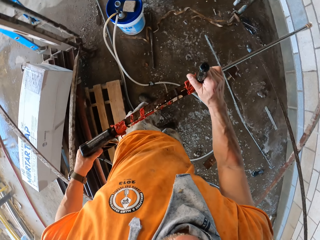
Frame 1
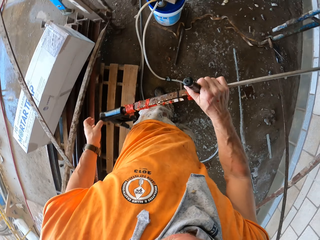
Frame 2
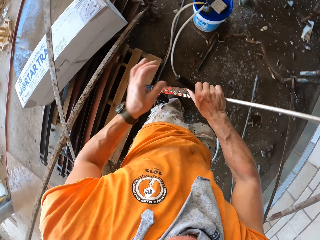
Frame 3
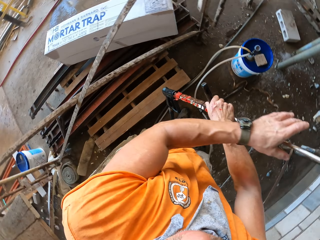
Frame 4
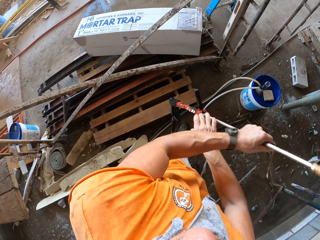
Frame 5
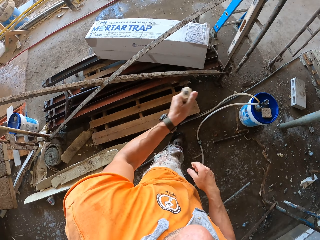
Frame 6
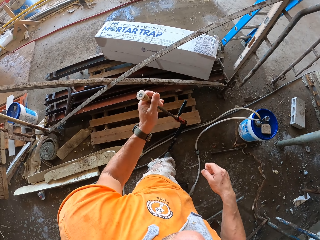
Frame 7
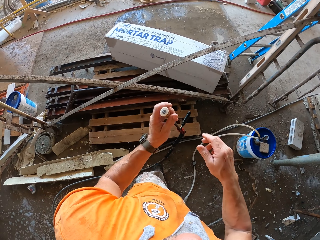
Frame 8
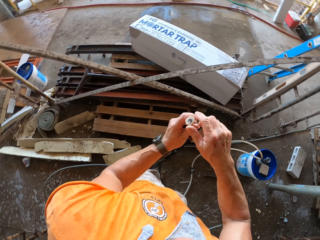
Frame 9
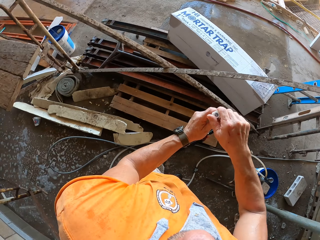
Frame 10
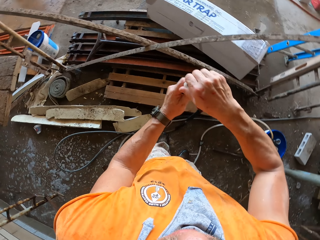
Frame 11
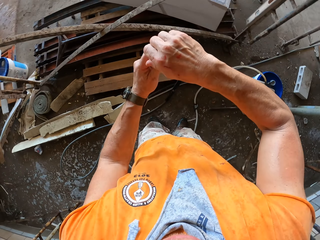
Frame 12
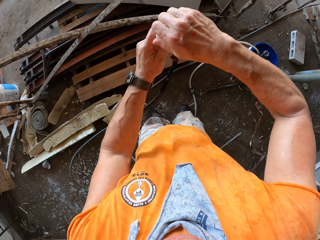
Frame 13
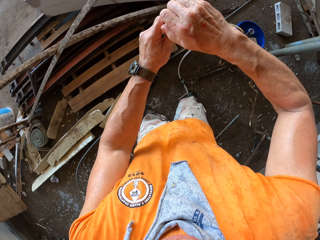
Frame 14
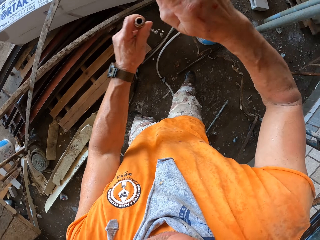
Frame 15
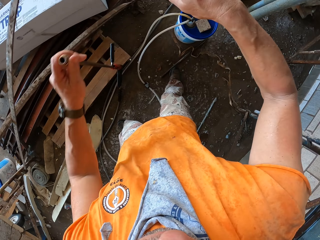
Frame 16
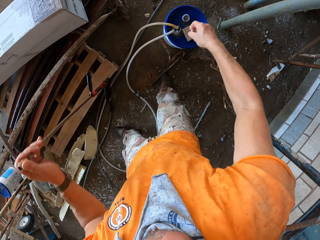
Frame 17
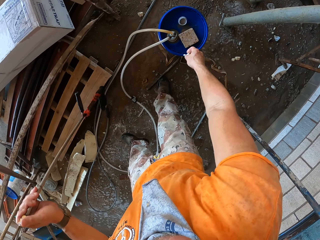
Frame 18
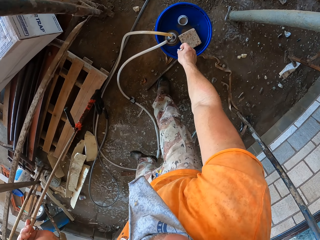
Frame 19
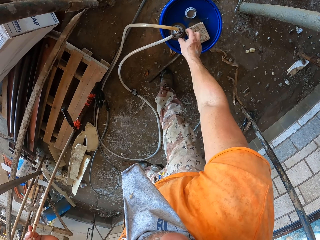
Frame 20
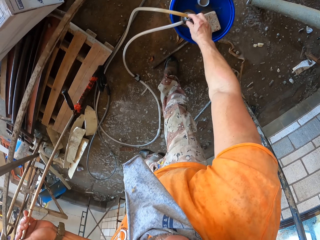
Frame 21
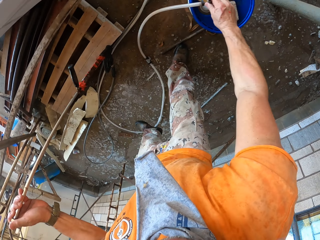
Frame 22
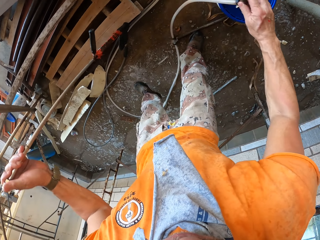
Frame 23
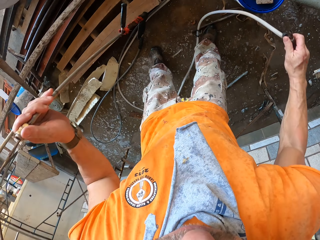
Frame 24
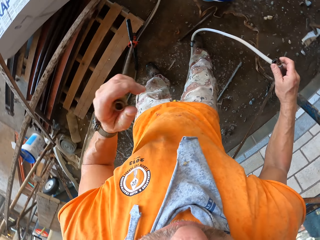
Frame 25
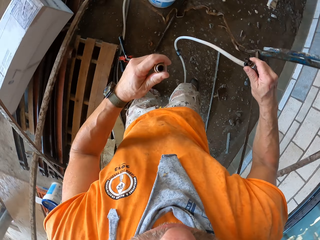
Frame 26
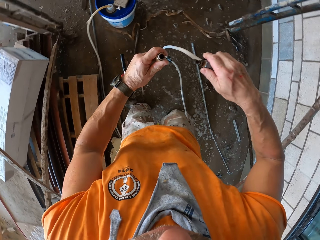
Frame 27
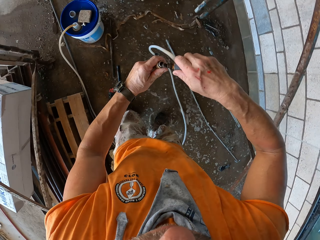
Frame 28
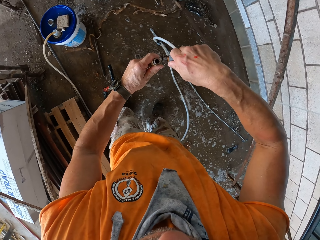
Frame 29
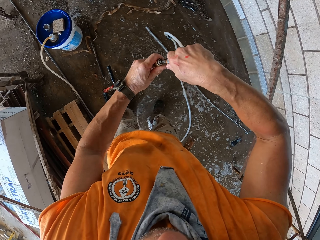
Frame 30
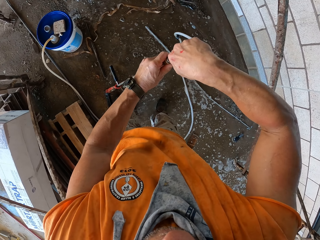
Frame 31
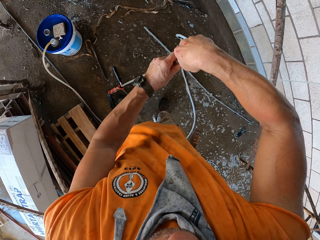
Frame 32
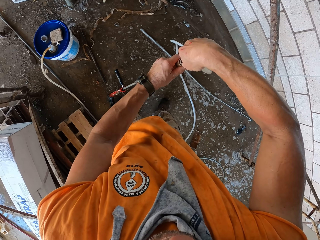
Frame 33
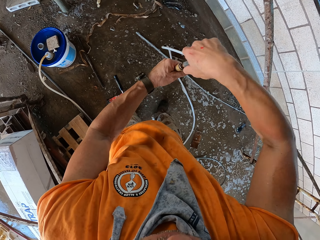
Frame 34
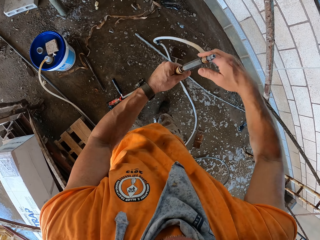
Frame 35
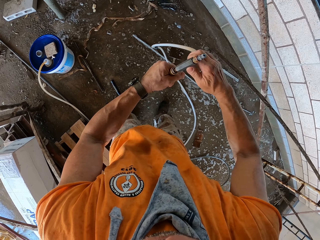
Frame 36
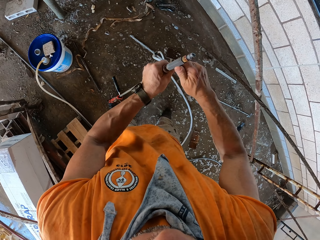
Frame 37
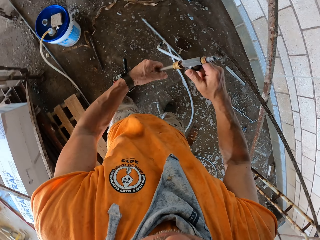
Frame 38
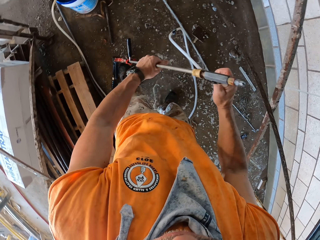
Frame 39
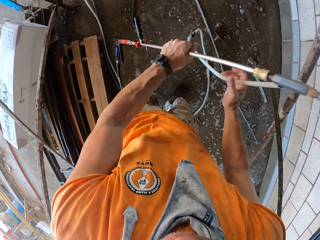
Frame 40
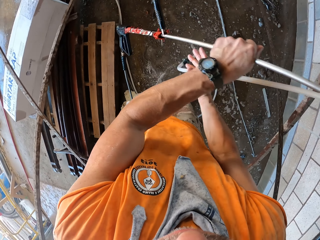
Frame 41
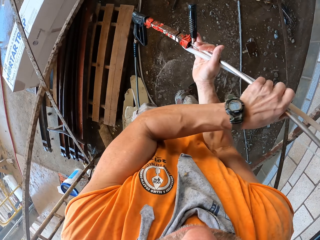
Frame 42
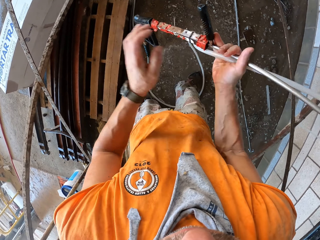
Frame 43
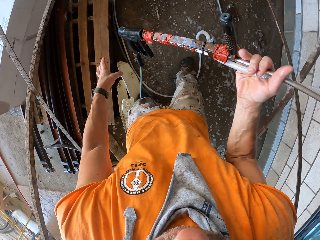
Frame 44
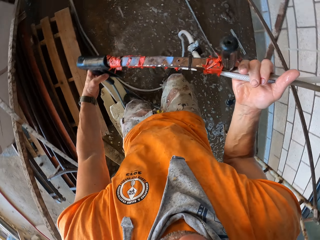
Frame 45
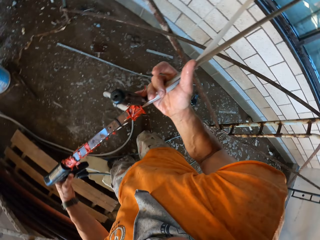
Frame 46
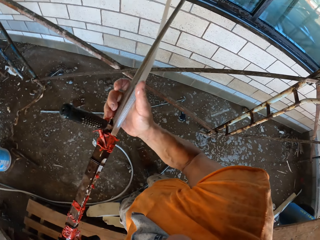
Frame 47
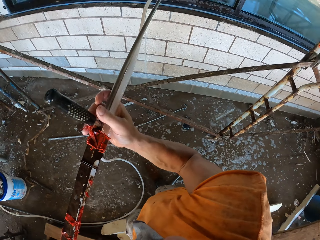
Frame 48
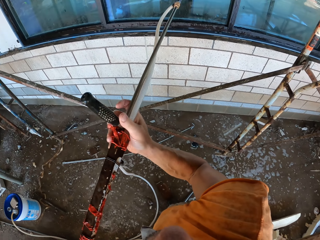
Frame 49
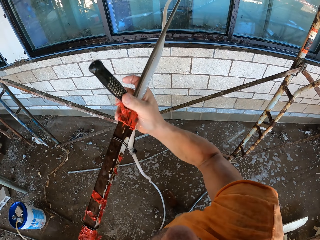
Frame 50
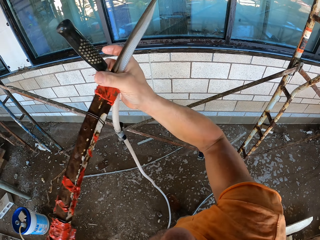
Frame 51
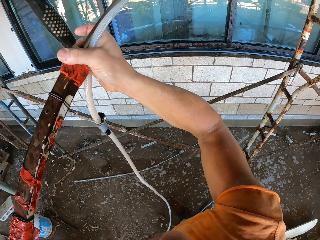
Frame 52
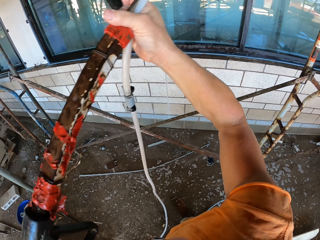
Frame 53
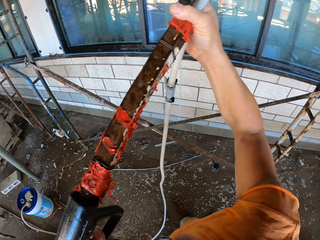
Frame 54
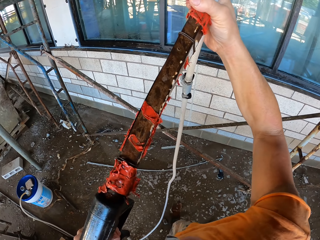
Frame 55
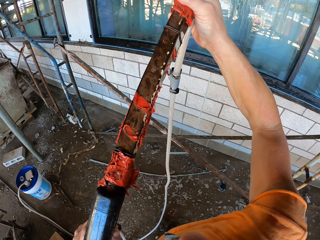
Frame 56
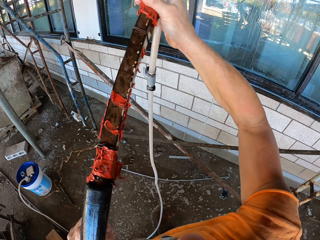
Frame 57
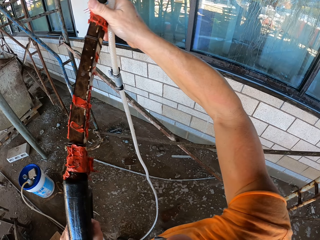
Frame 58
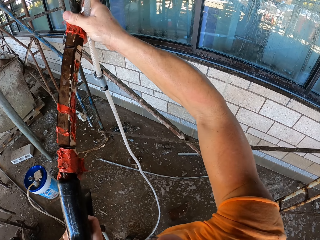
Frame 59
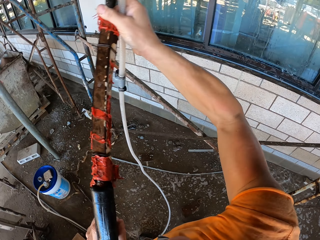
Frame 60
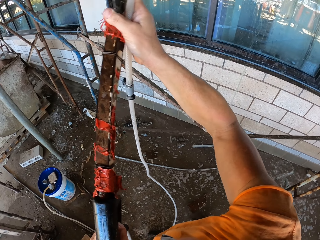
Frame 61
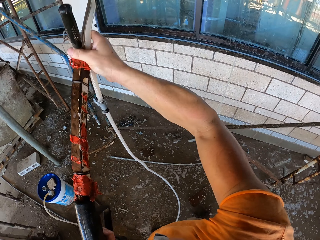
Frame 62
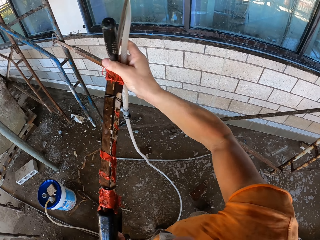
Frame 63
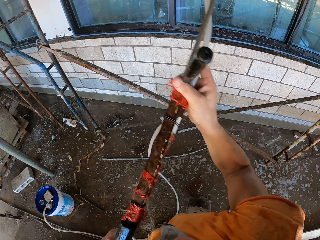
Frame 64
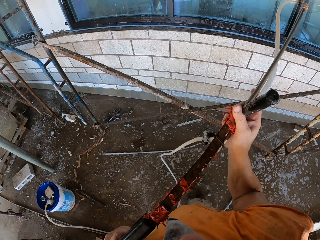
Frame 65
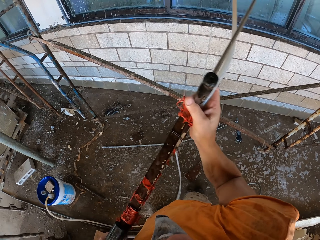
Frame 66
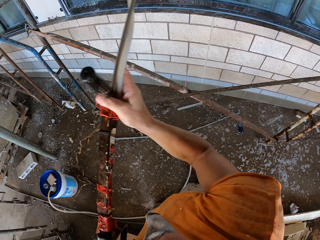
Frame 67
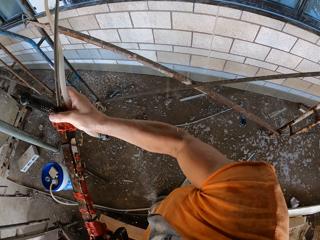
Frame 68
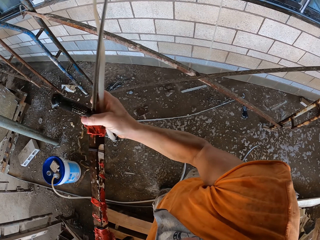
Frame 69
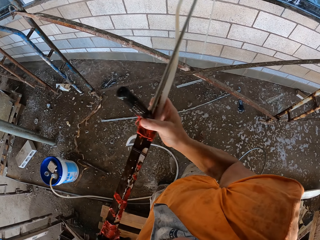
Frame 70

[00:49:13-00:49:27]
The camera wearer switches off the high pressure washer. They hold the high pressure washer. They remove a nozzle disk from the nozzle. They place the nozzle disk on the bucket. They pick up a pressure pipe from the bucket. They insert the pressure pipe on the nozzle. They switch on the high pressure pipe. They lift the high pressure washer gun. They clean the window with the high pressure washer. They clean the wall.

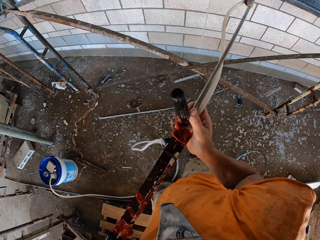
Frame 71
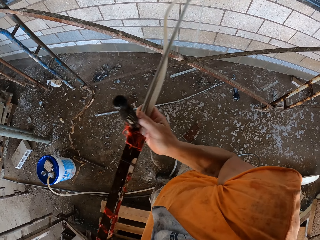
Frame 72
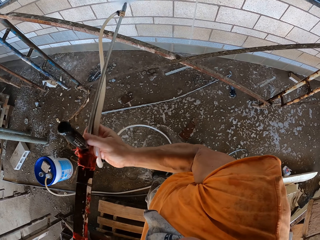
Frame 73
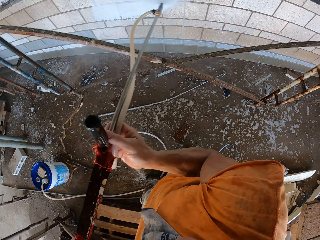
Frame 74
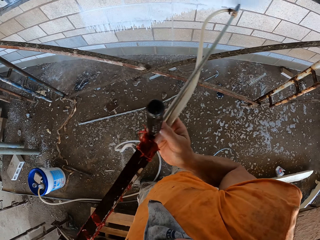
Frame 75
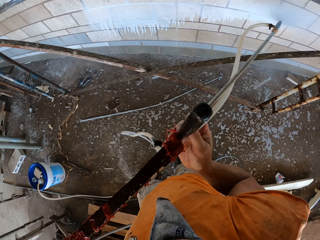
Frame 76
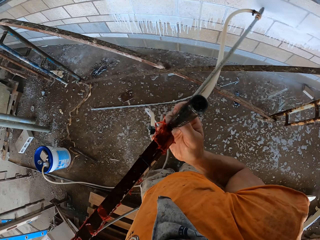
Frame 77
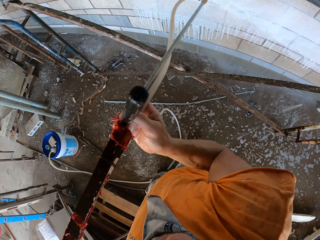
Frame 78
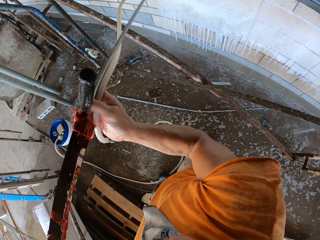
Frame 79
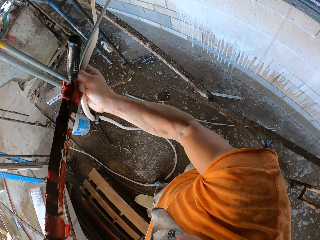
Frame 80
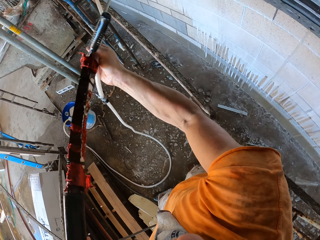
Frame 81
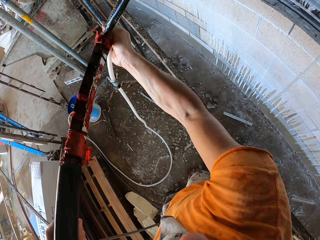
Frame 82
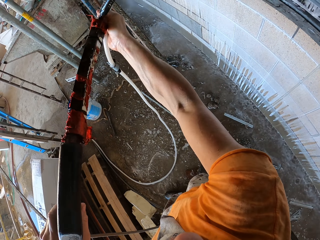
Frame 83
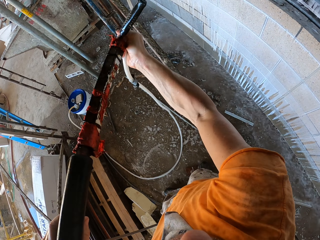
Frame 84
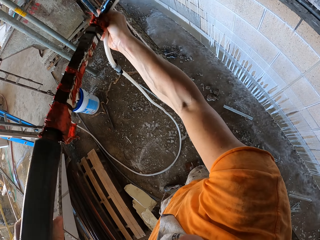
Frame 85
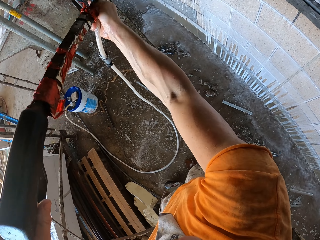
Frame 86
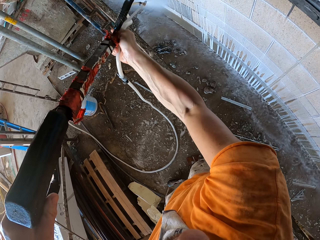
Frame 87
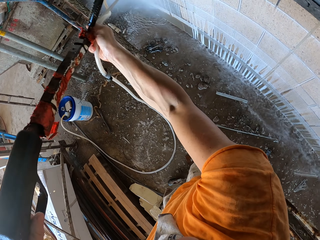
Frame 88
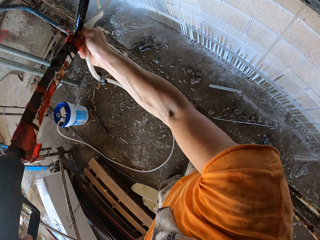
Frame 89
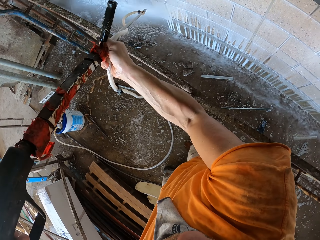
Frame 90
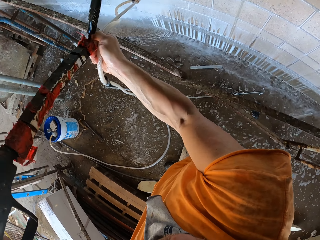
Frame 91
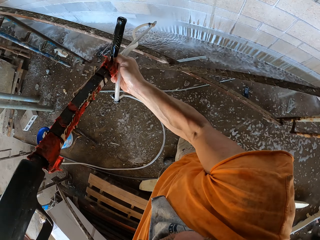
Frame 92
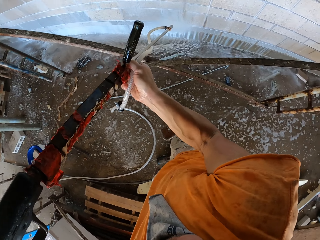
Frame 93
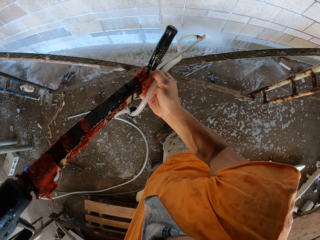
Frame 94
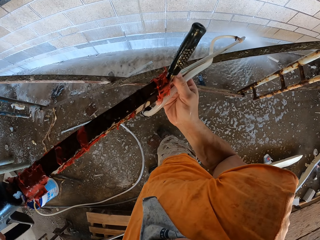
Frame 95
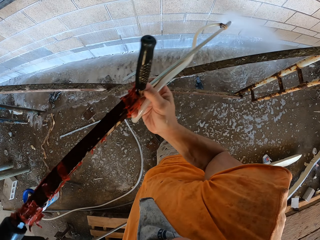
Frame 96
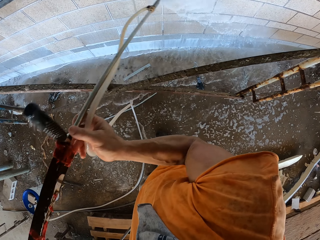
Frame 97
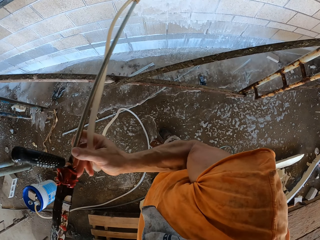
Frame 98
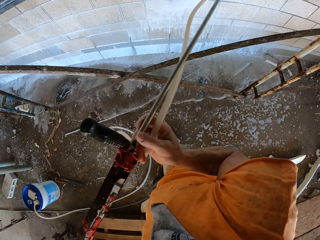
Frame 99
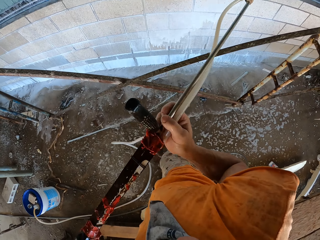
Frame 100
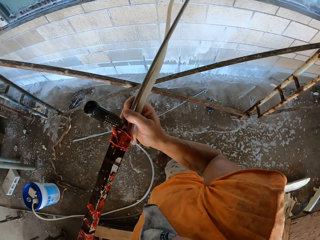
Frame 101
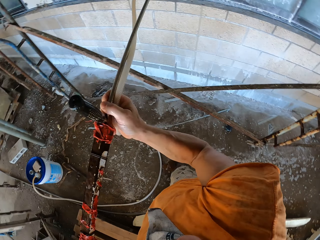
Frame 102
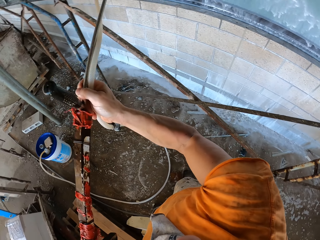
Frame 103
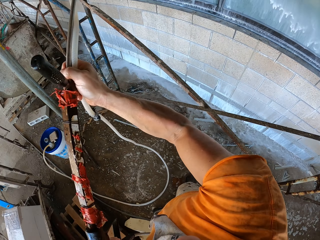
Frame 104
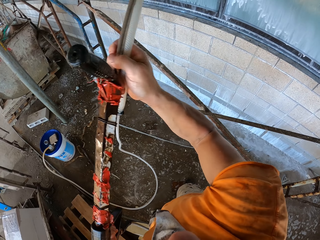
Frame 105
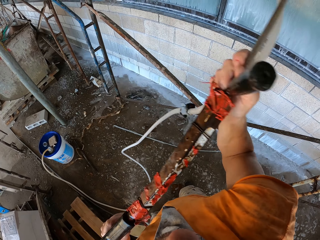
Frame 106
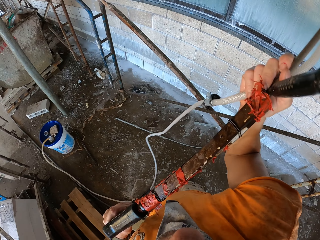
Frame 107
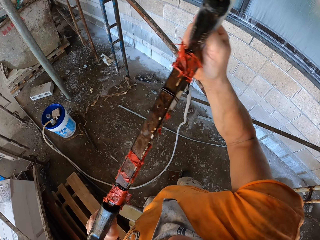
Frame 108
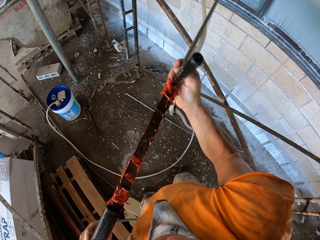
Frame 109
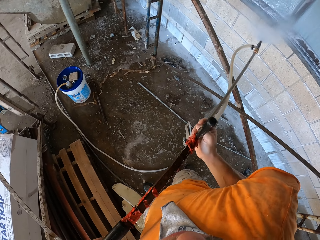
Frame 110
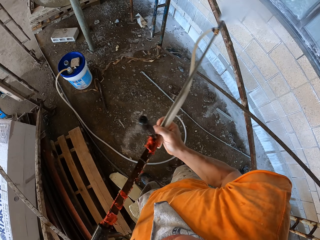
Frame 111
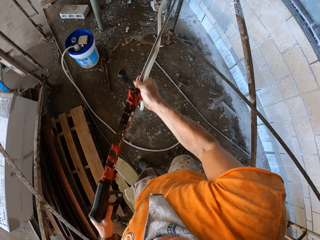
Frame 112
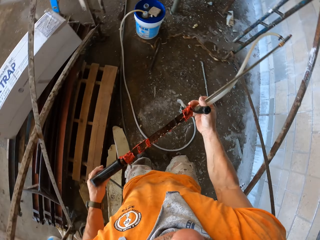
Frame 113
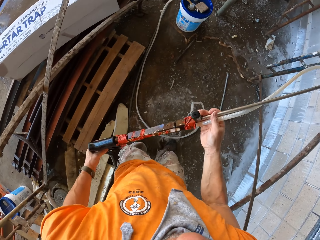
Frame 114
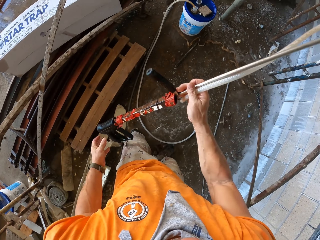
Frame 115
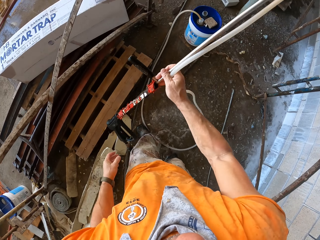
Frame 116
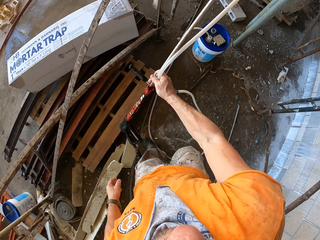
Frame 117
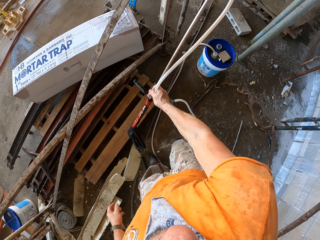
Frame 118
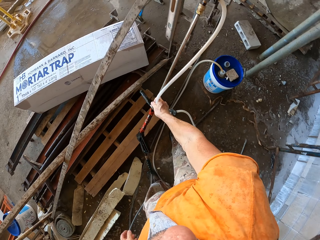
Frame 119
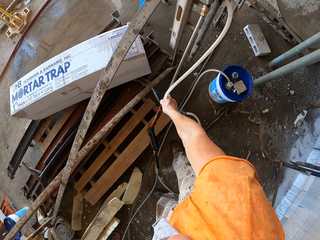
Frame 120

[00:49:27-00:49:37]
The camera wearer cleans the wall with a high pressure washer. They clean the window with the high pressure washer. They clean the wall with the high pressure washer. They switch off the high pressure washer.
